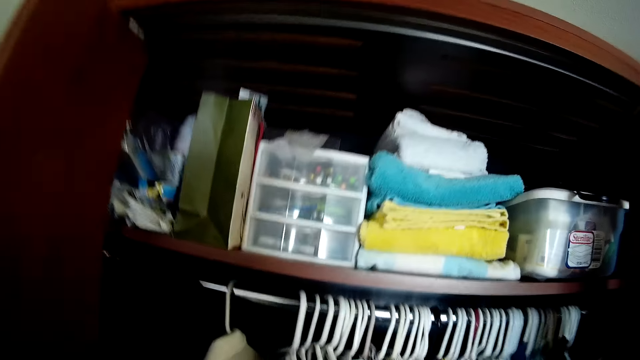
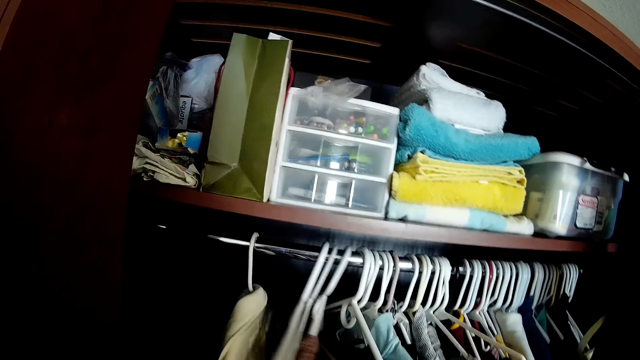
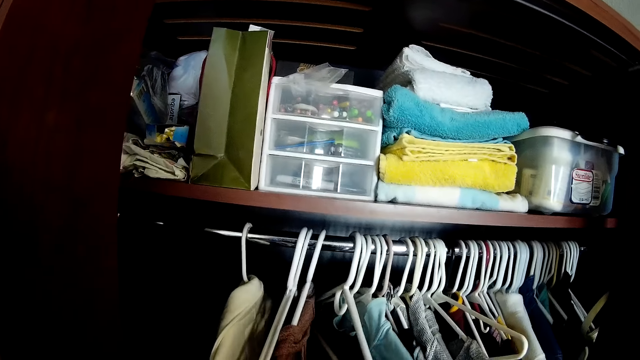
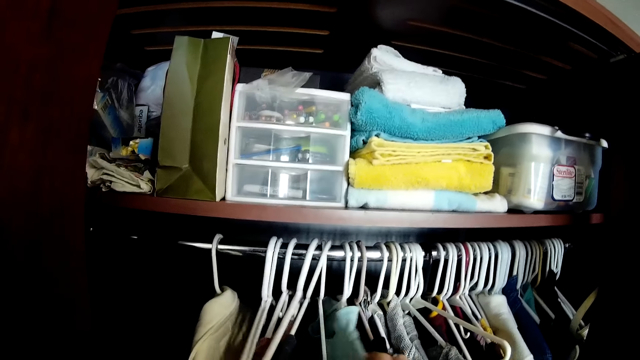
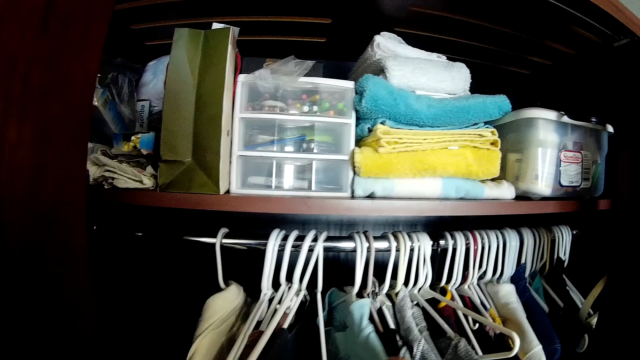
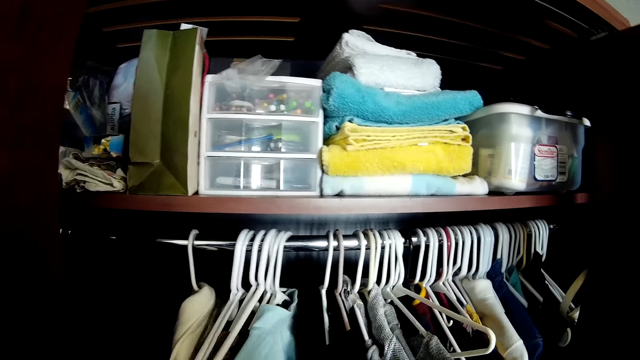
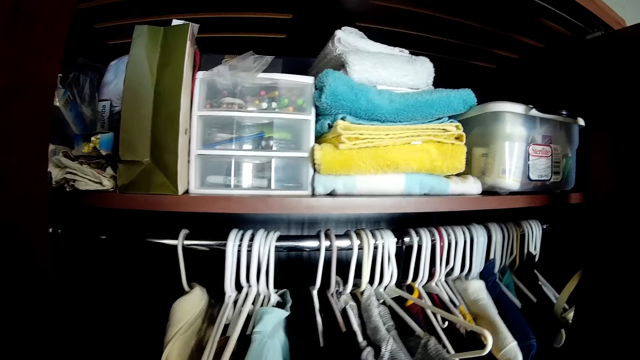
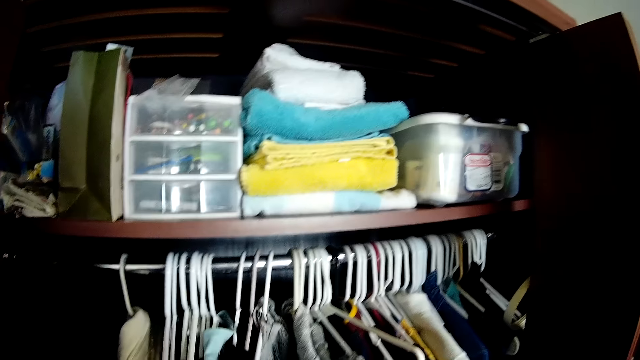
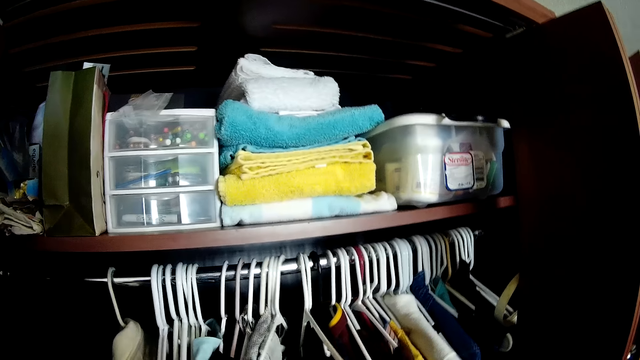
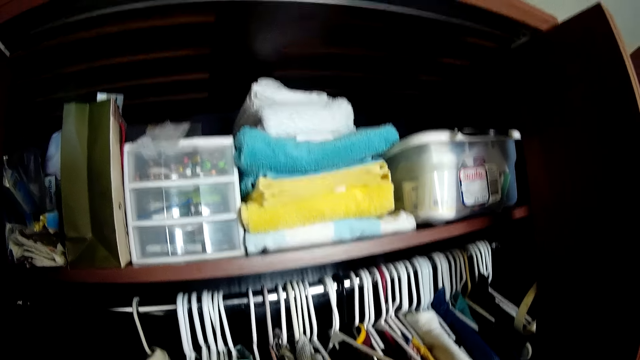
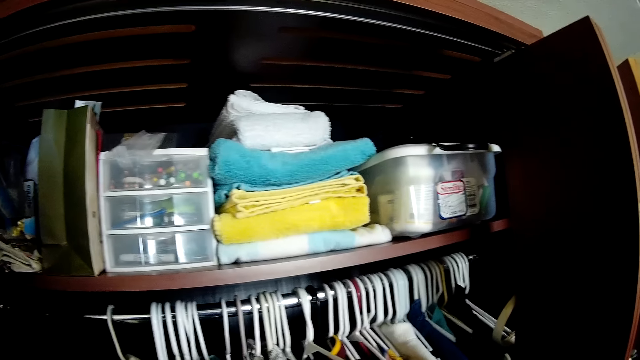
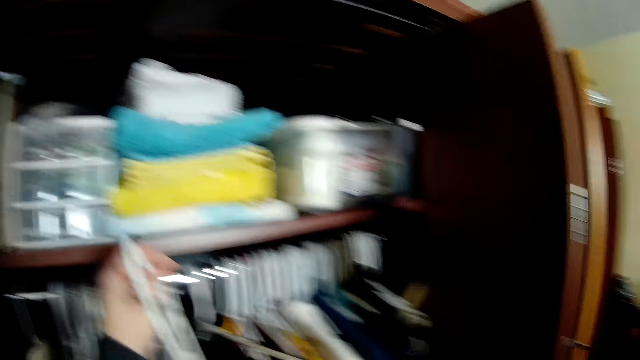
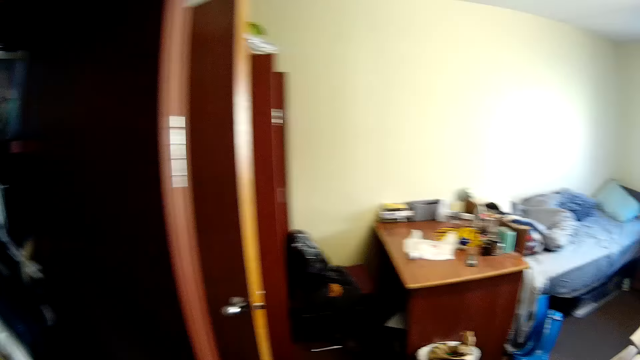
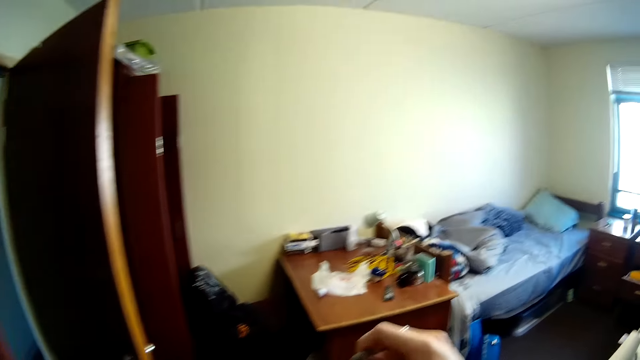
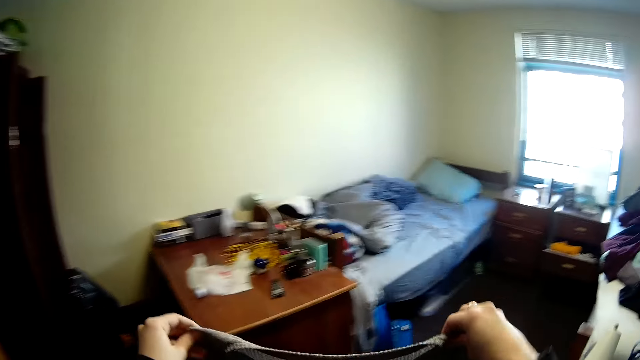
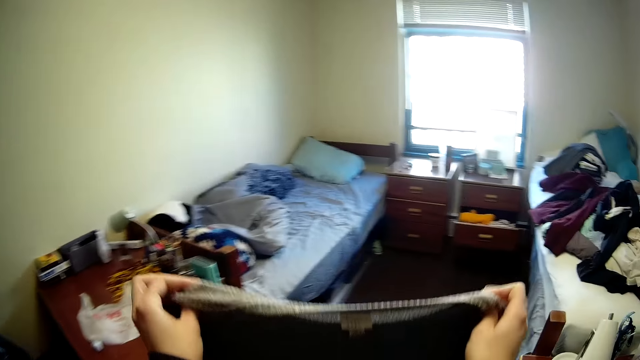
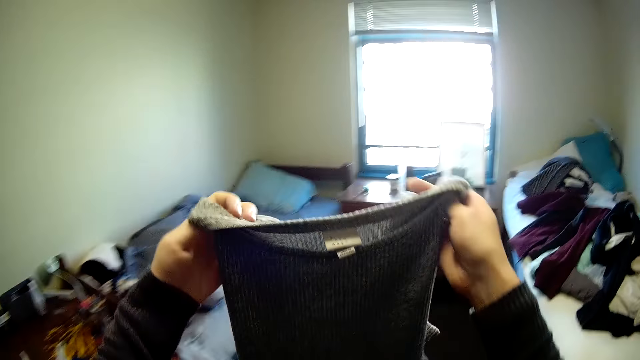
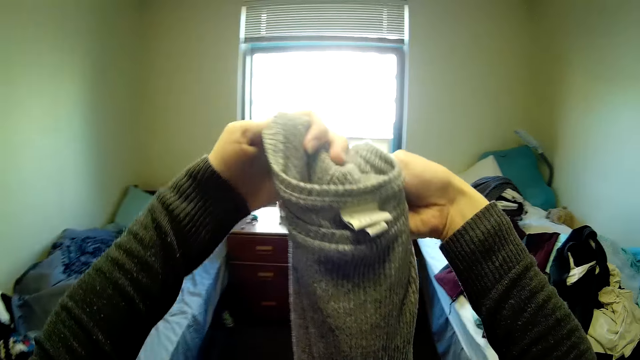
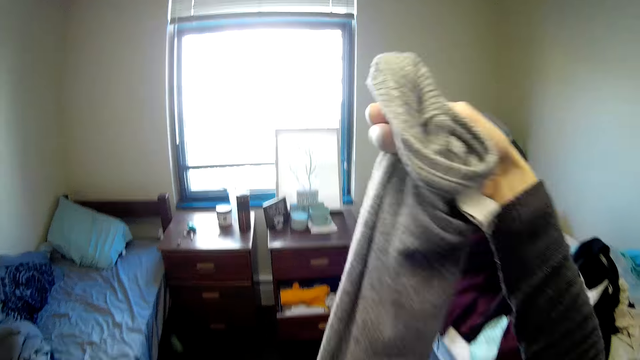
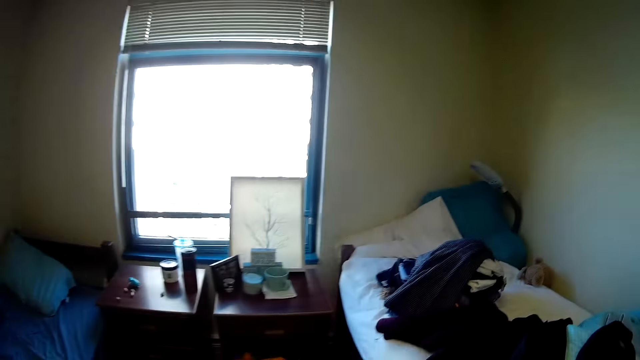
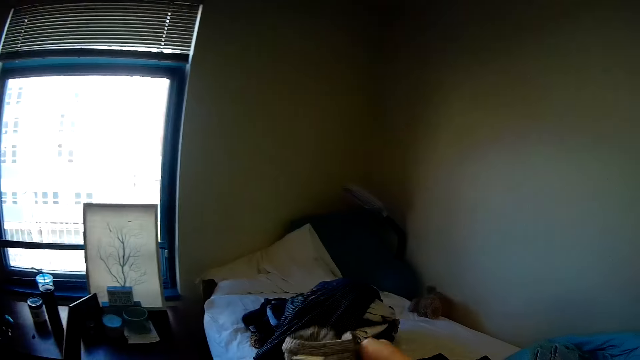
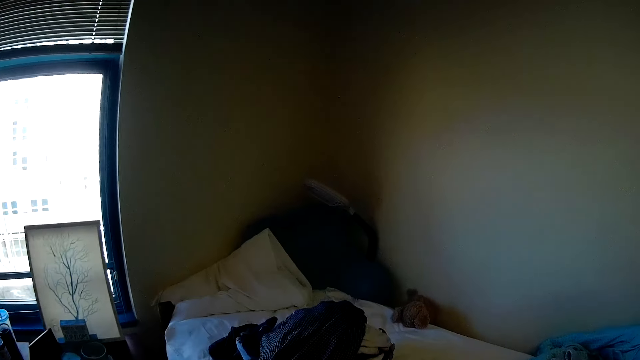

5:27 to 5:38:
The camera wearer touches the hanger. They pick the sweater. They hold the sweater. They fold the sweater.

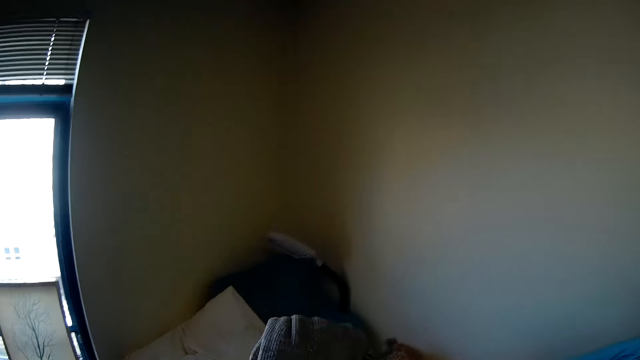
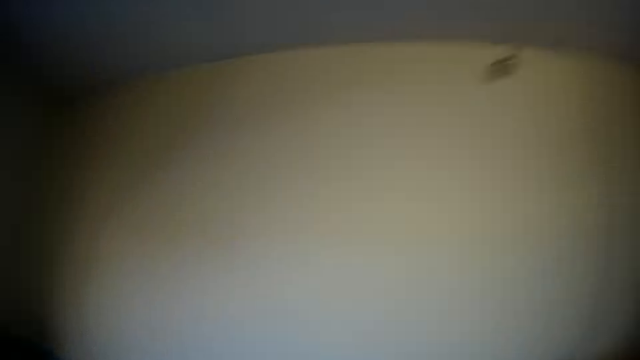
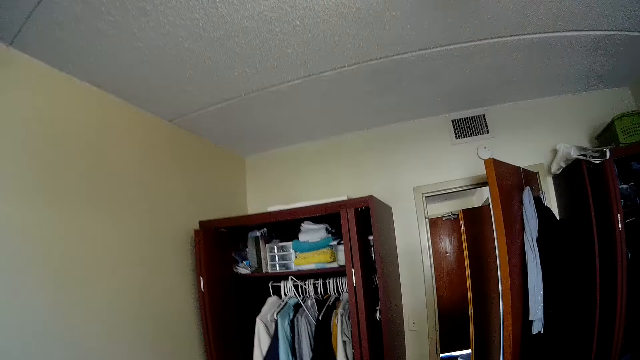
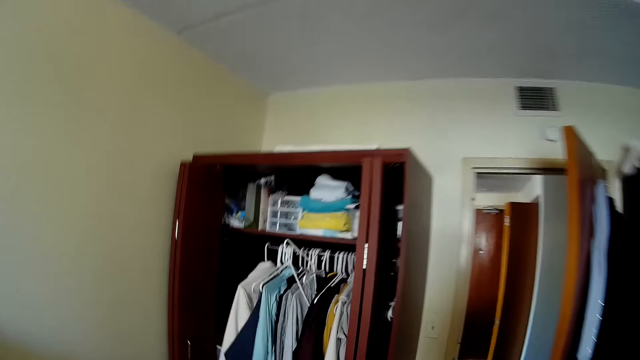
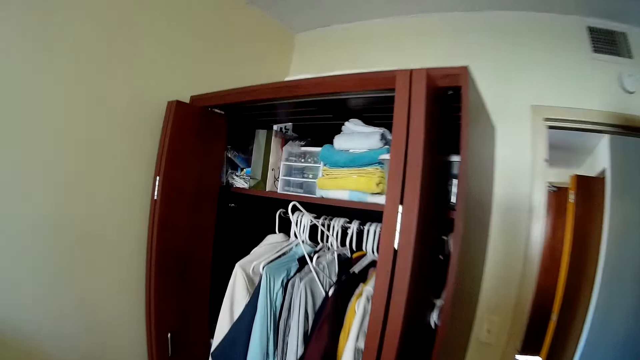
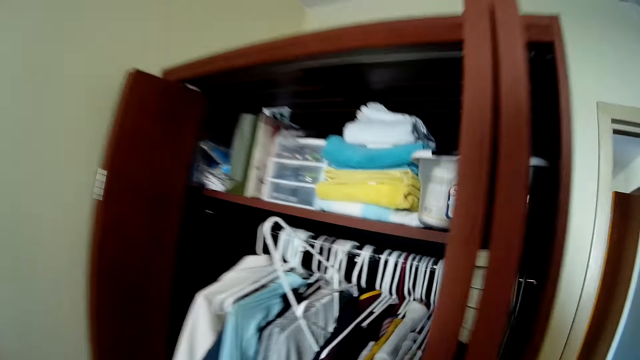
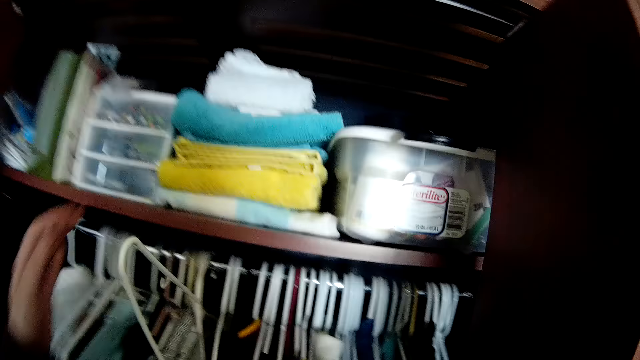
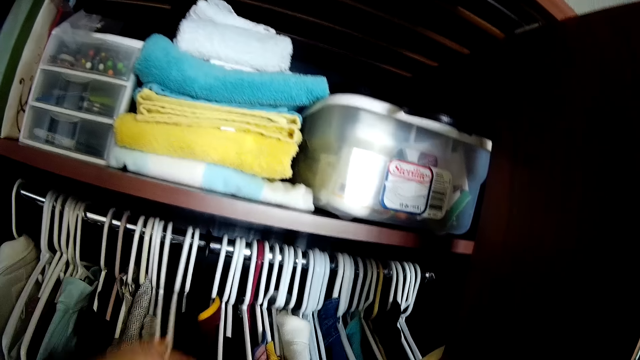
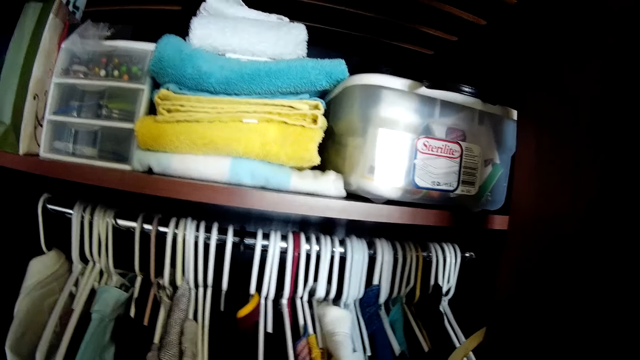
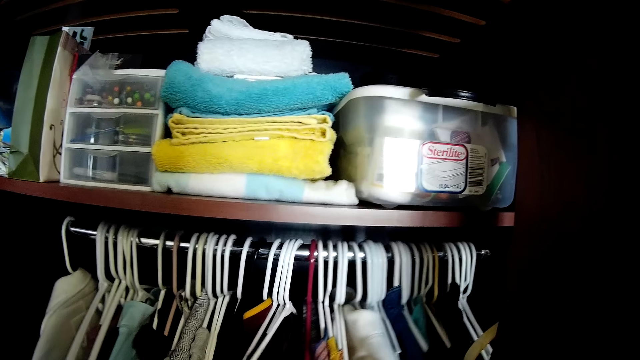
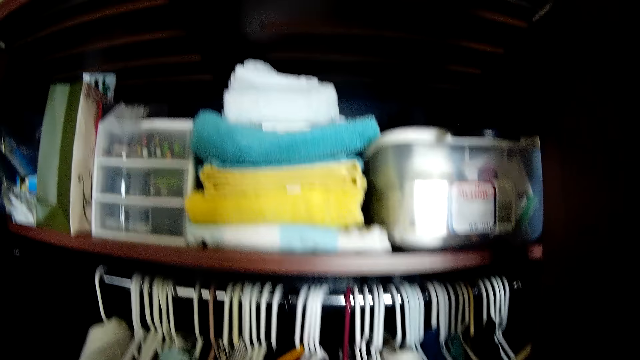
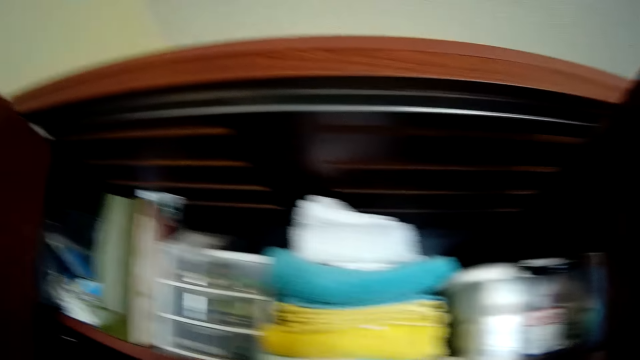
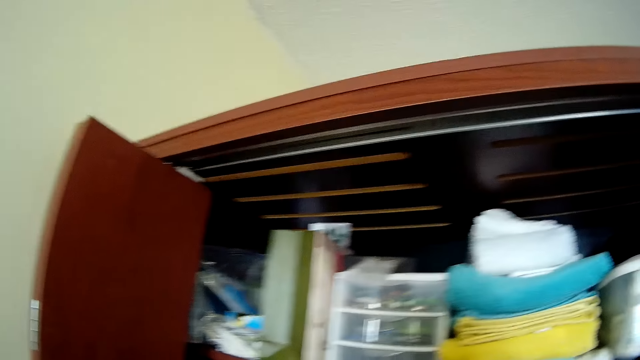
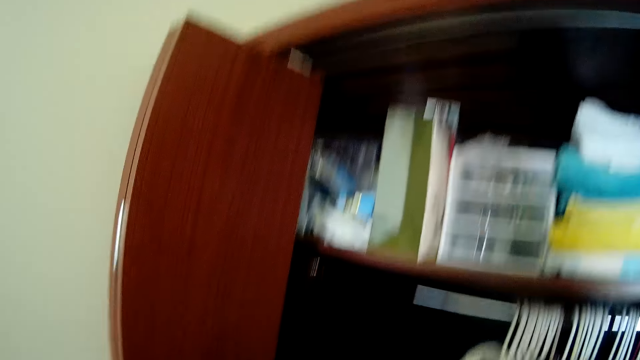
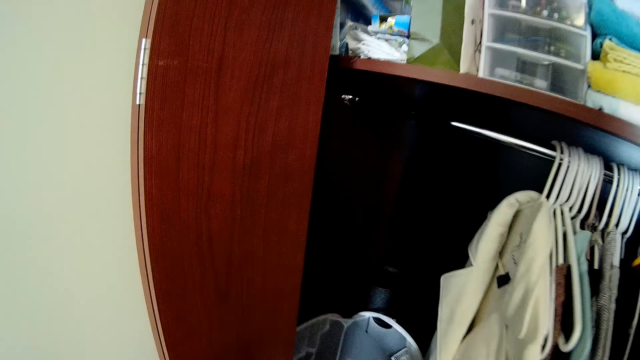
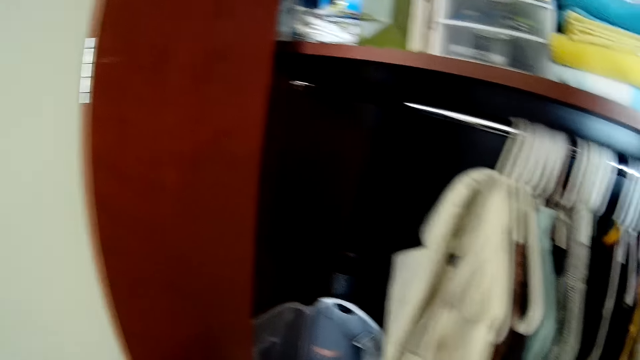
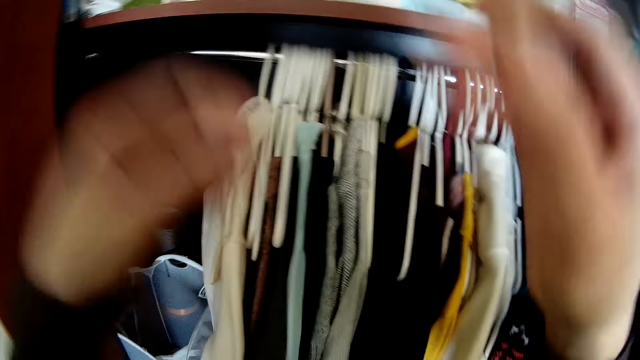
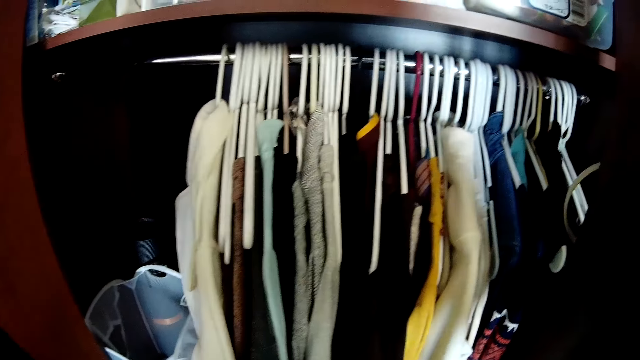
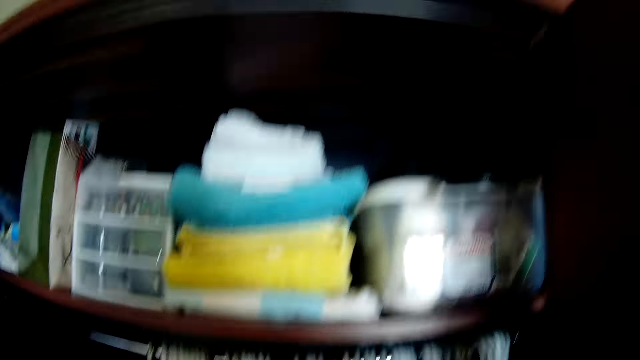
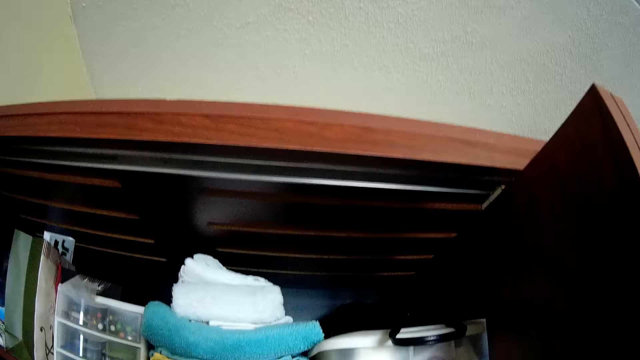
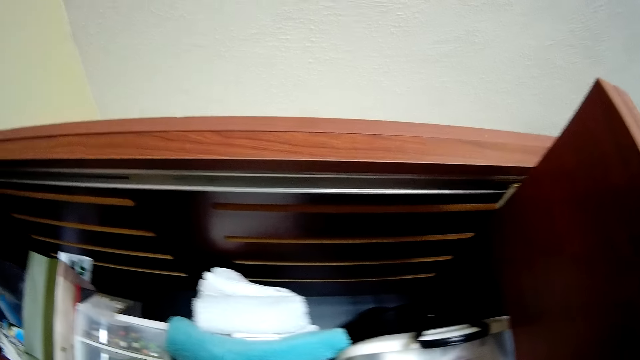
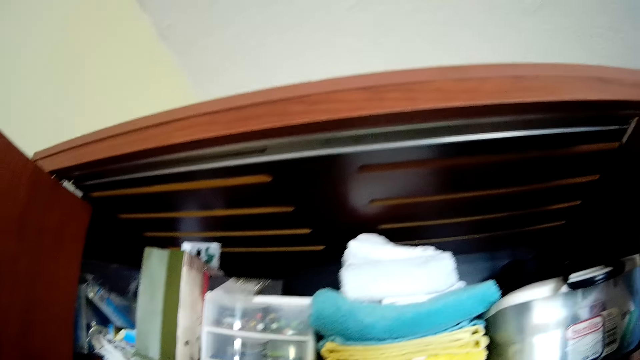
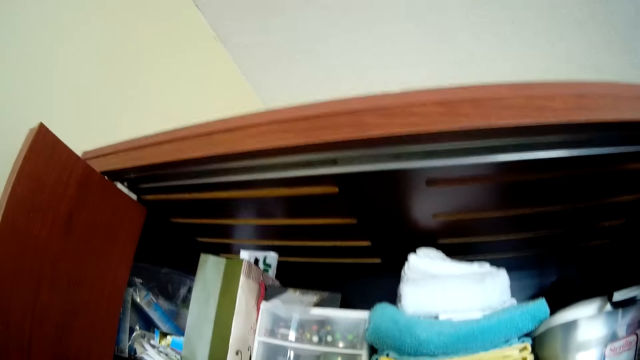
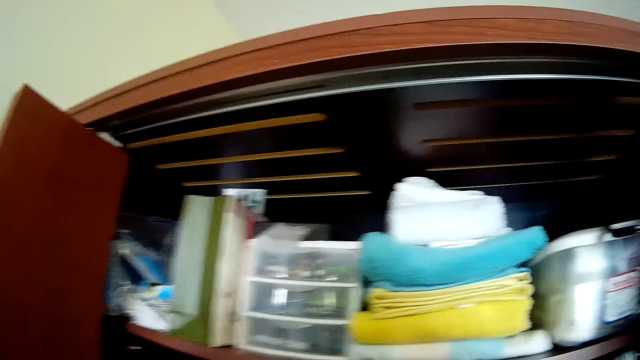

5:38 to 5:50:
The camera wearer puts the cloth on the bed. They walk around. They touch the hanger. They touch the camera.
